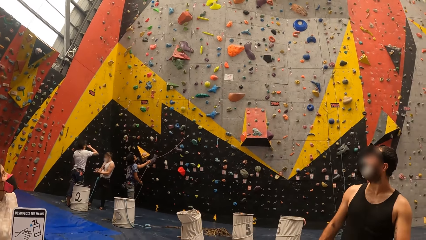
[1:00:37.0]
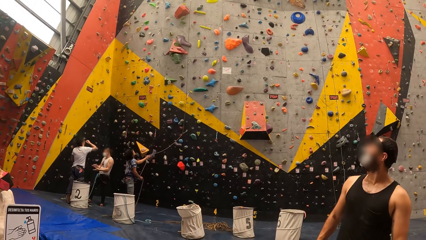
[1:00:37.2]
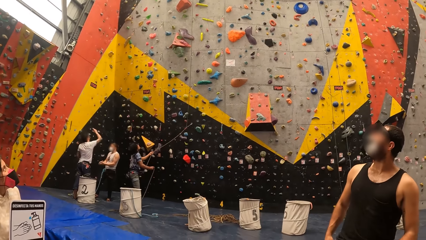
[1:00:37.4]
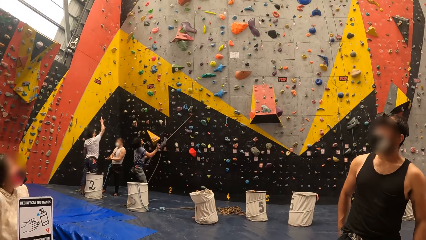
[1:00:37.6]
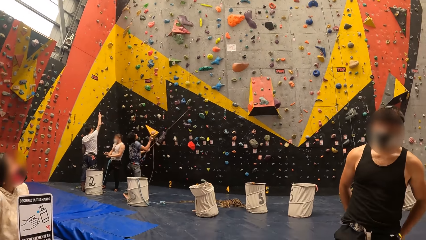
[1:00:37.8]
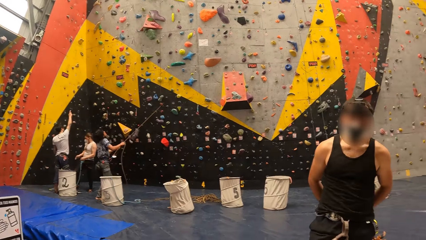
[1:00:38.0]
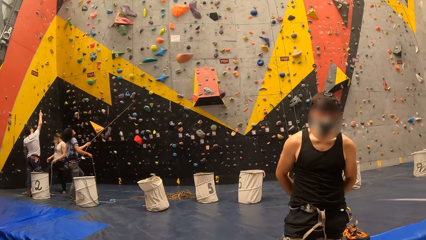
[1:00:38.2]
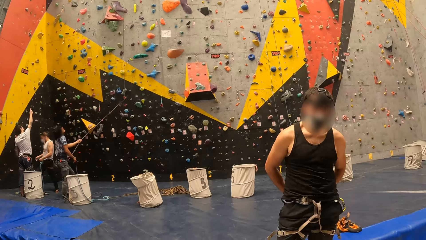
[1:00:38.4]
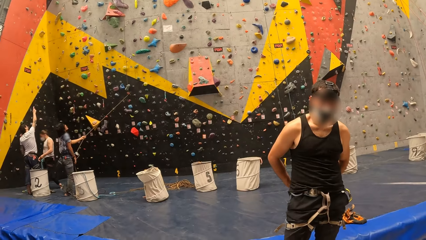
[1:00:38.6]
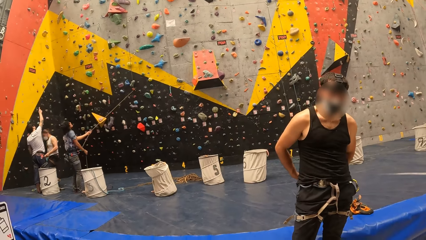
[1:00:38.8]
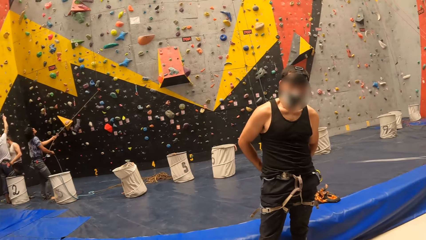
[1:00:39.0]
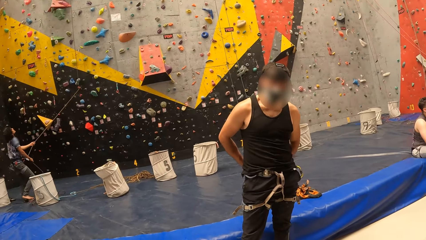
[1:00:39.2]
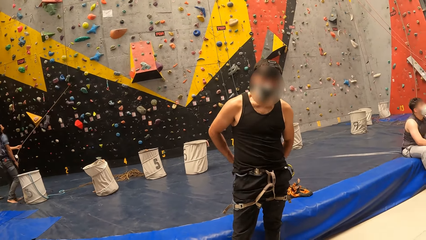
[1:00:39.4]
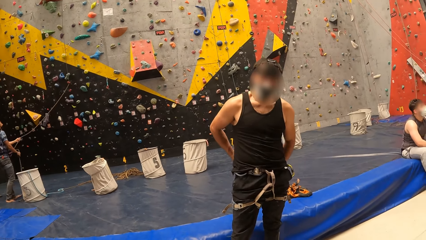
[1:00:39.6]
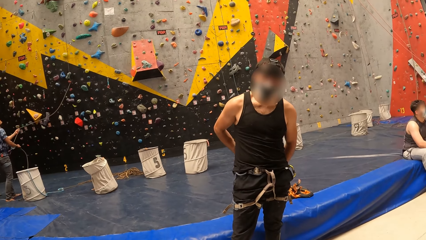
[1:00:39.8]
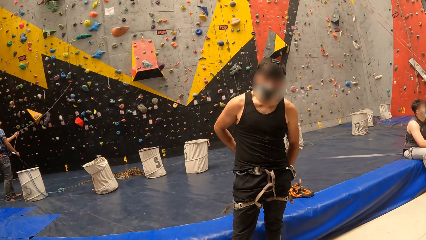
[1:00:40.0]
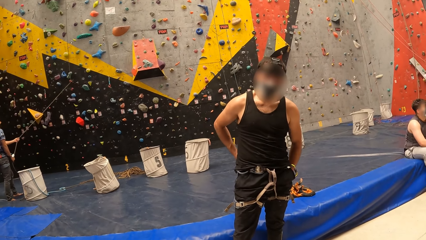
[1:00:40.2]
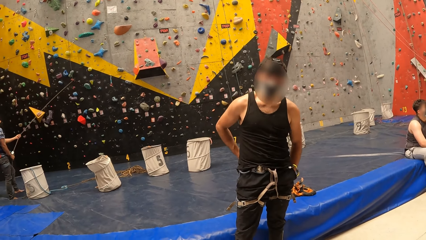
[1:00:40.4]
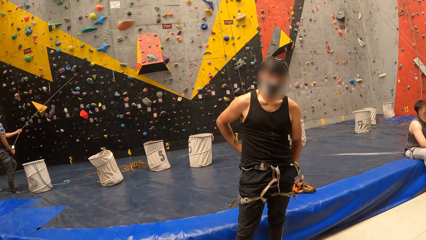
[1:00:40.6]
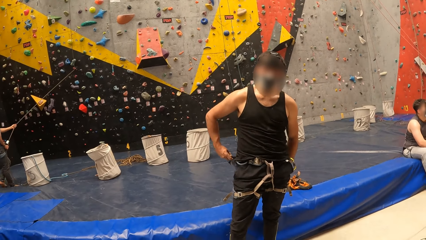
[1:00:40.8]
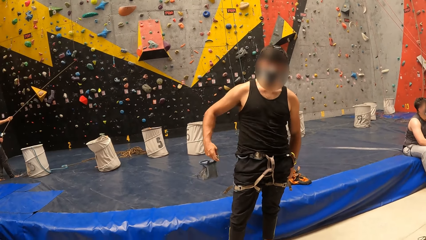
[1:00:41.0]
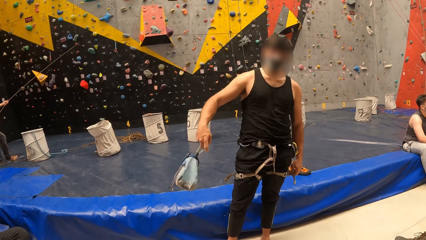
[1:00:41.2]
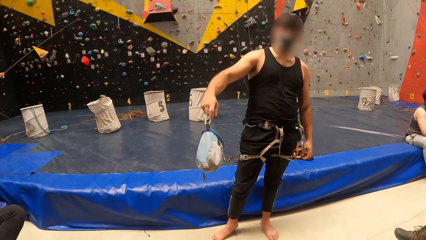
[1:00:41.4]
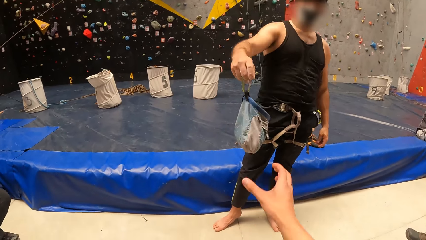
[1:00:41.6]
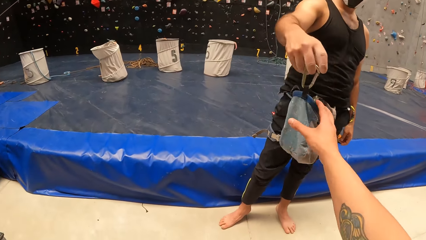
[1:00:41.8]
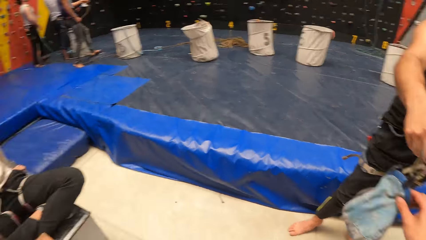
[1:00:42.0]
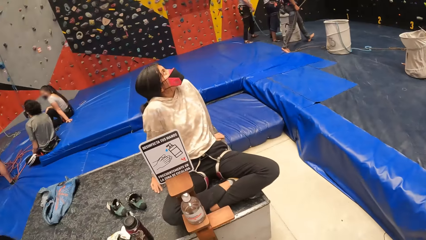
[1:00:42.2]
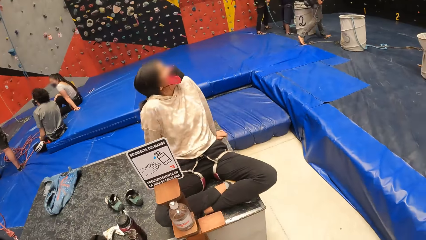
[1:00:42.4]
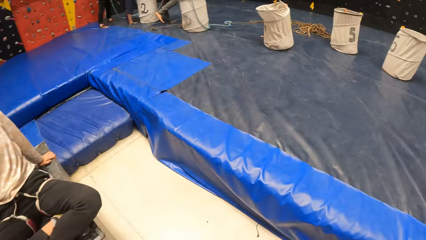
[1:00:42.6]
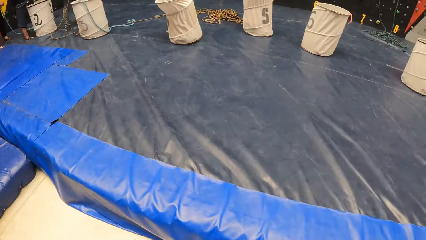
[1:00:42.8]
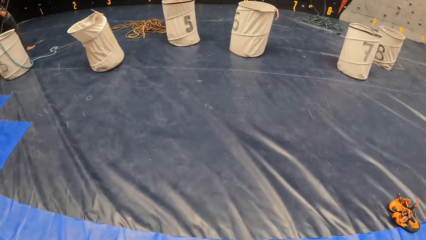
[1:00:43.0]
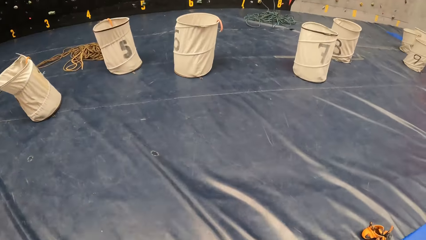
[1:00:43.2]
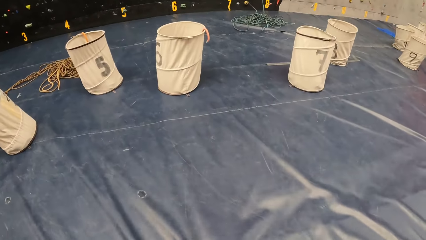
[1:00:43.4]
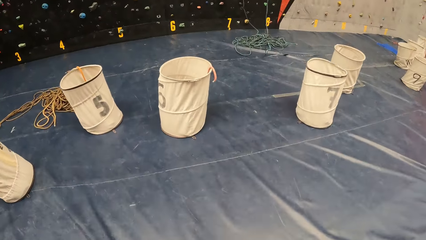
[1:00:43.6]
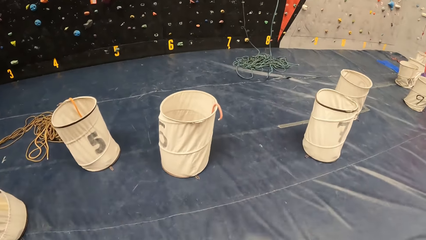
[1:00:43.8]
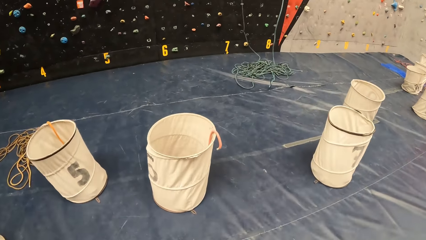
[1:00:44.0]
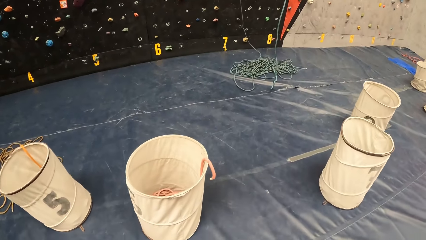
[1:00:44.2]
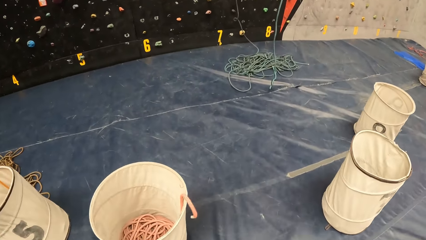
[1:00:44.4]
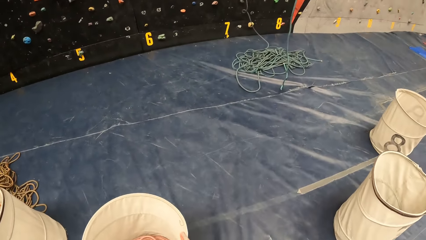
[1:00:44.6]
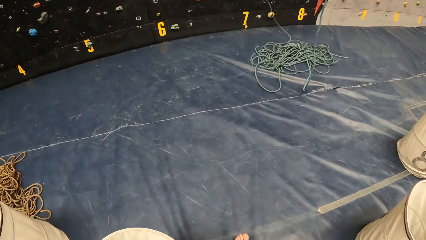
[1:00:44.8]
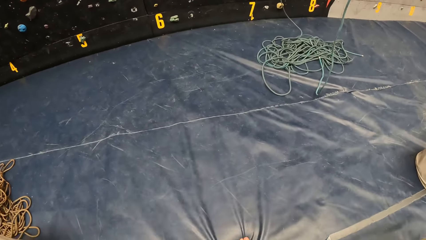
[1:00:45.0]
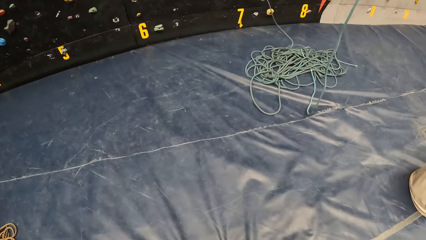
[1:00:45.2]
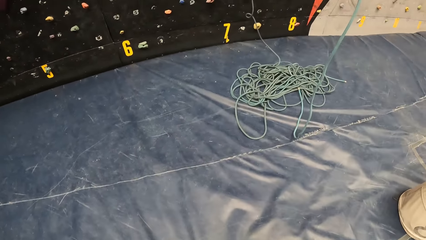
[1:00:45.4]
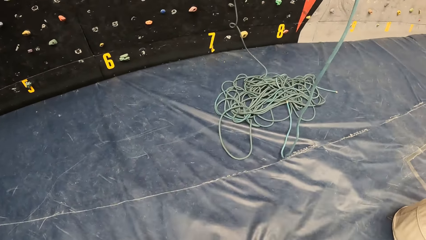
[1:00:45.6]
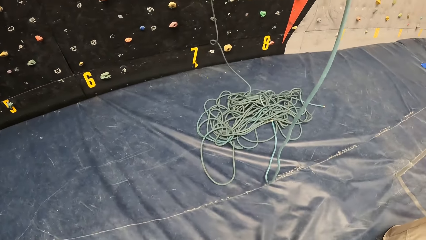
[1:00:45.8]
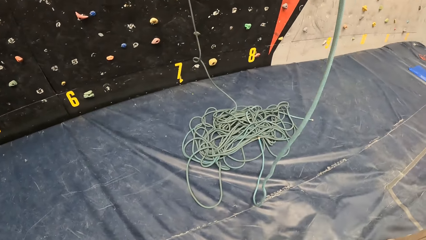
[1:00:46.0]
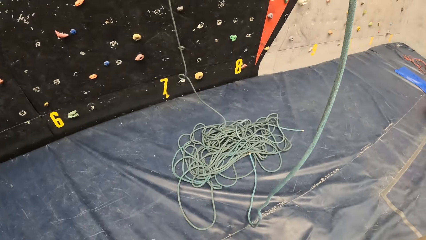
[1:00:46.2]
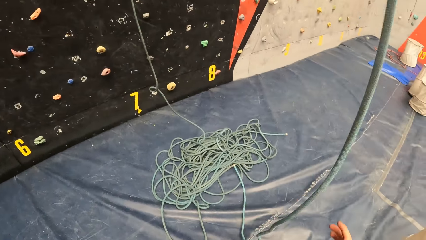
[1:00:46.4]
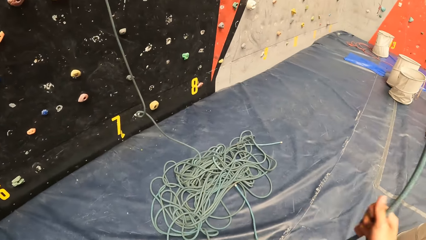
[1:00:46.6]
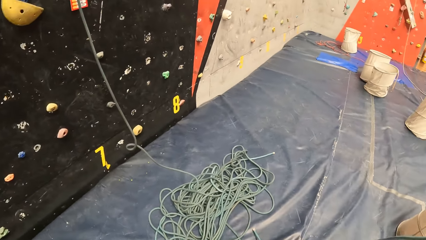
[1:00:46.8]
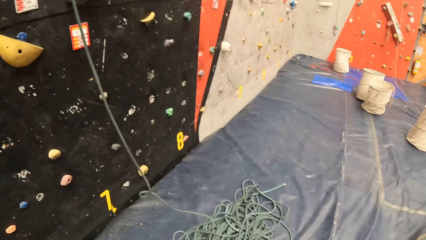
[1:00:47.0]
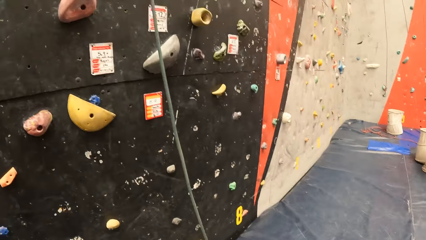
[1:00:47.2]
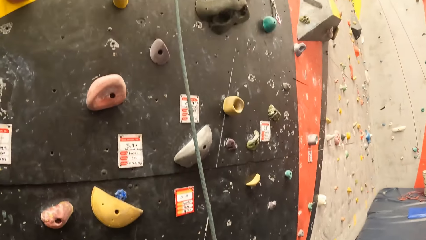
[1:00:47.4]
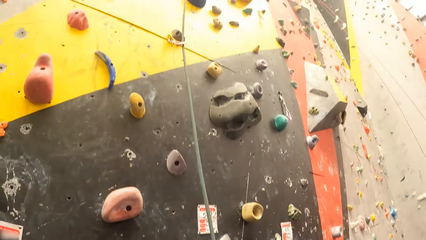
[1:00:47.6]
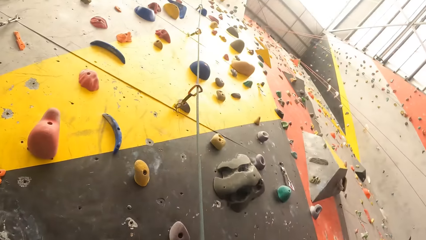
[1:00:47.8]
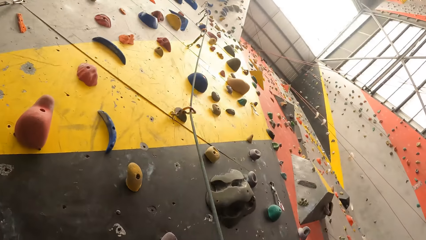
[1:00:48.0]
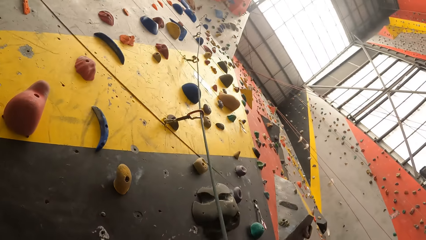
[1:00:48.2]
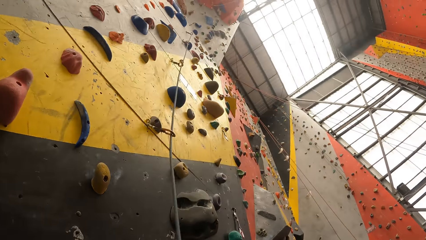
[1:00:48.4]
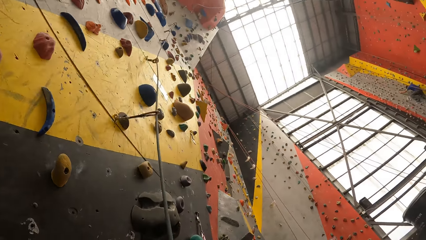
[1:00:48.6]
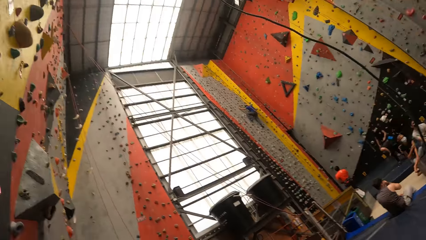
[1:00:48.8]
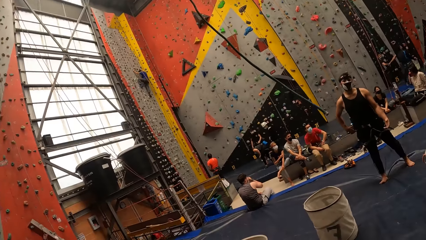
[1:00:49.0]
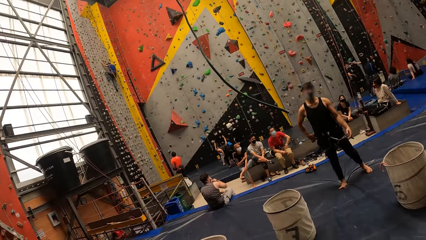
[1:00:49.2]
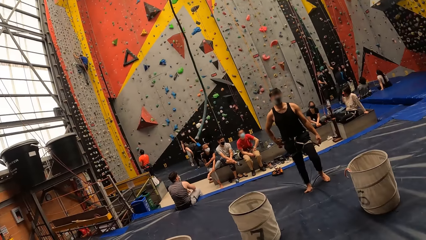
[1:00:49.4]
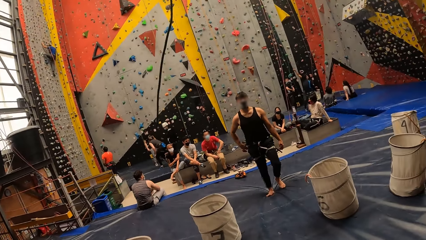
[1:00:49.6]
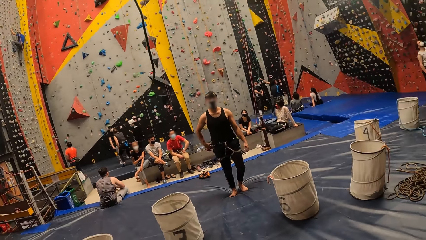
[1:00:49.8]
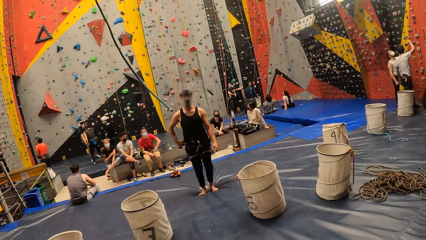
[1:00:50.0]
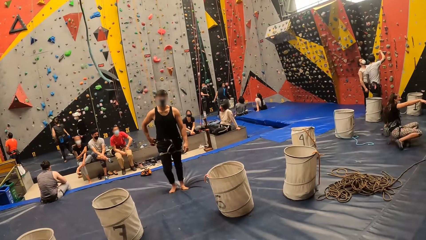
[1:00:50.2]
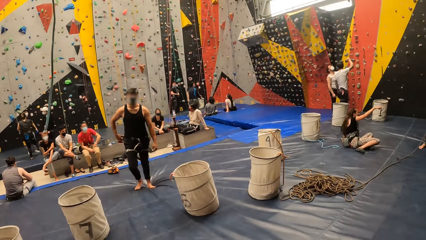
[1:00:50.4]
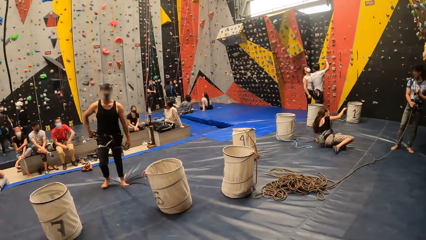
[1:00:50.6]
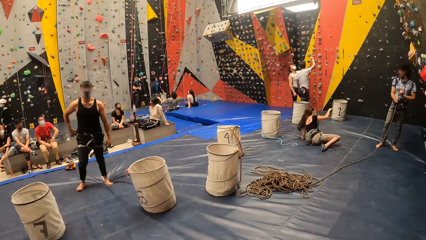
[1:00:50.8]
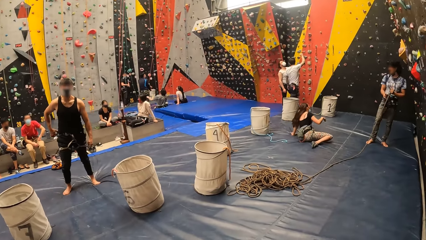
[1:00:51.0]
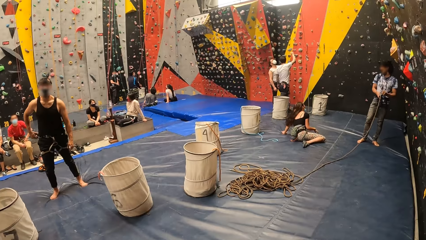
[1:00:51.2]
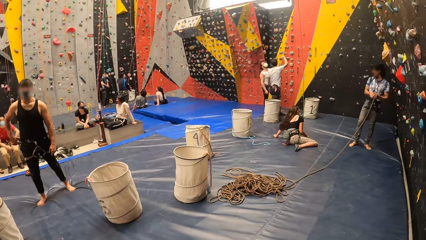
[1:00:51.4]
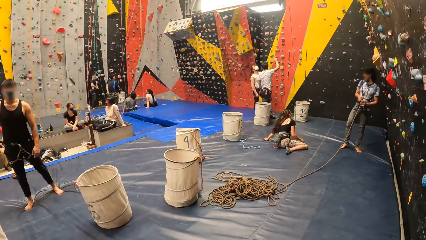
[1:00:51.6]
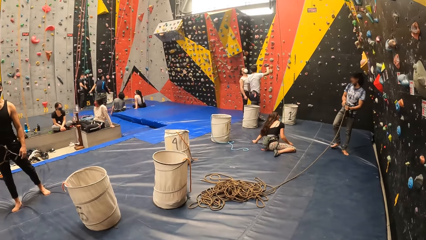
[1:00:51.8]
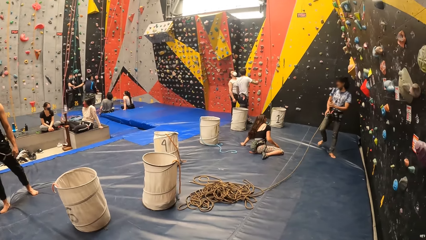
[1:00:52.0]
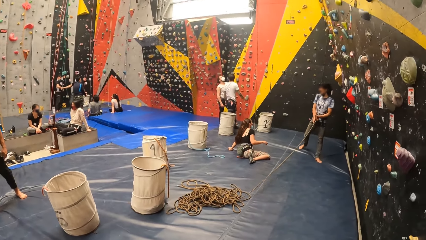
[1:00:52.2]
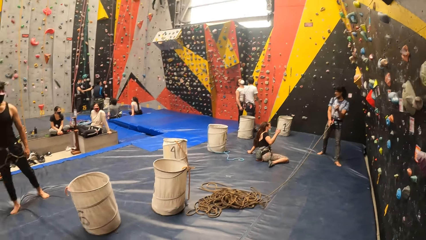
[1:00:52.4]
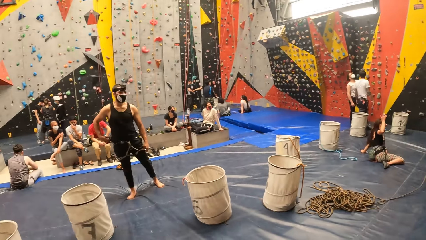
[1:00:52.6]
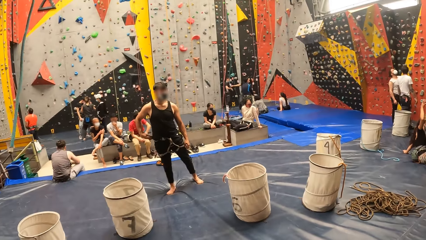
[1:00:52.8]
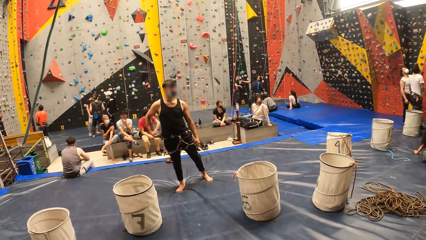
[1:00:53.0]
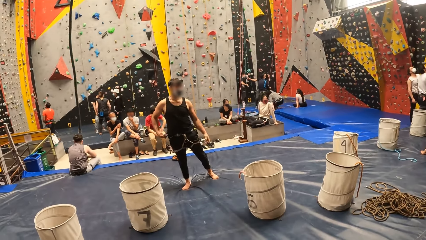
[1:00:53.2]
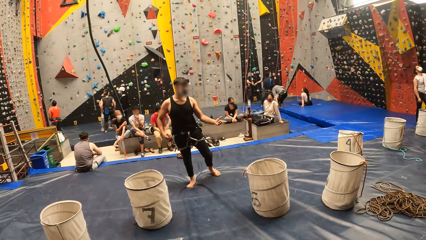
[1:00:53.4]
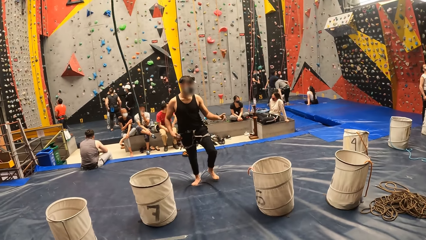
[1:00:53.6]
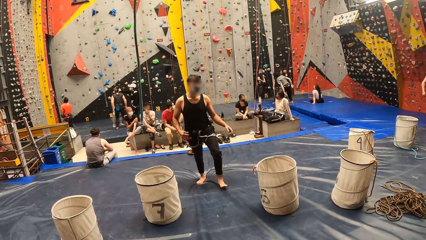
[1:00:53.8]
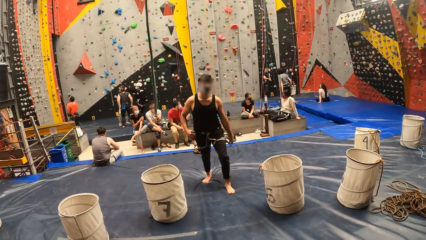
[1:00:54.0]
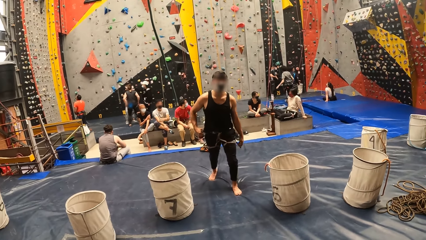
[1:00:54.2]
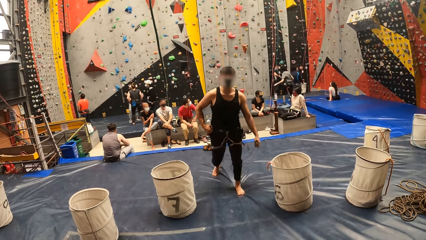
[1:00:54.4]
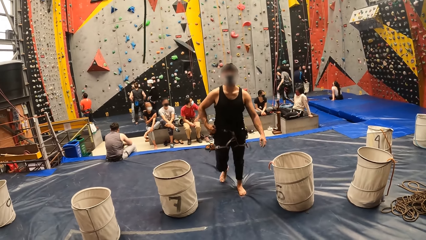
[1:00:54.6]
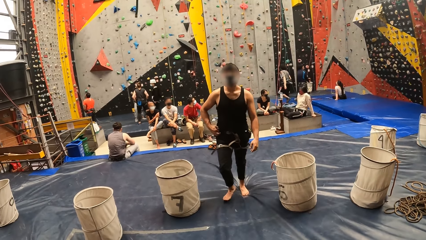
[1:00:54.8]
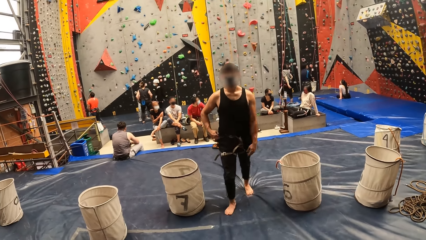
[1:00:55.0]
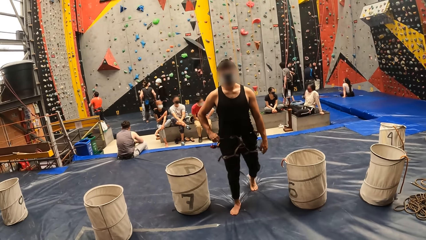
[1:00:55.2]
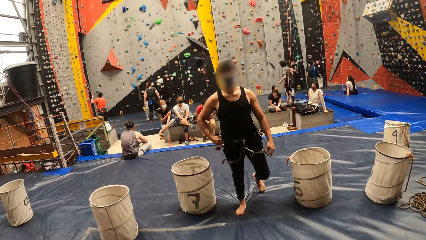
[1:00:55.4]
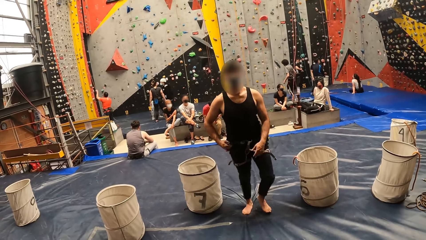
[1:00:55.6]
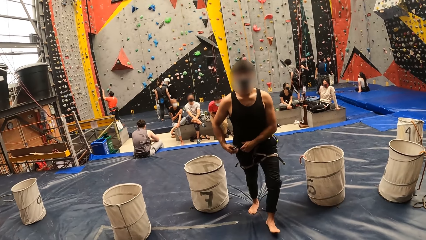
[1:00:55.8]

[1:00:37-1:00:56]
The camera wearer interacts with a man. They receive a chalk bag from the man. They walk around in a bouldering room on the mat. They hold a rope. They look around in the bouldering room. The man uses gestures and walks towards the camera wearer.
